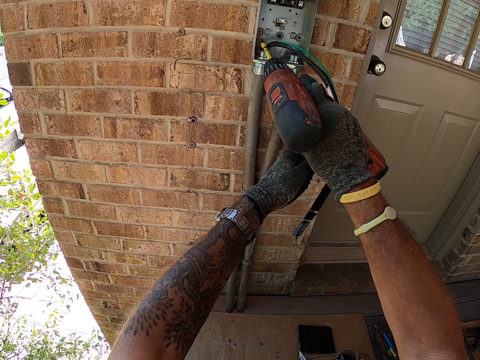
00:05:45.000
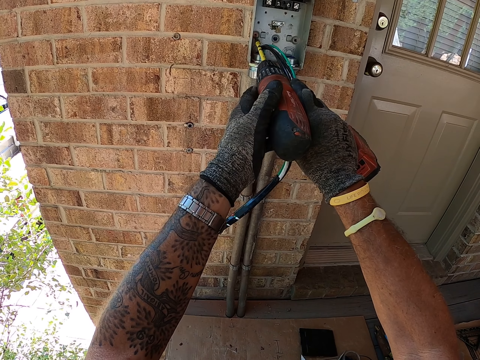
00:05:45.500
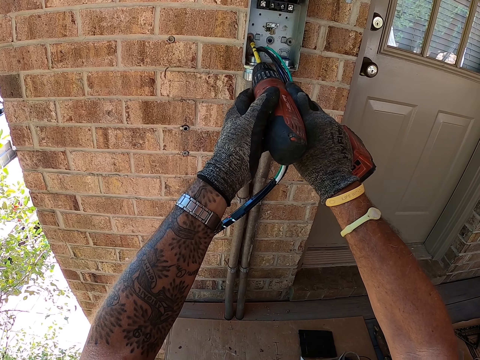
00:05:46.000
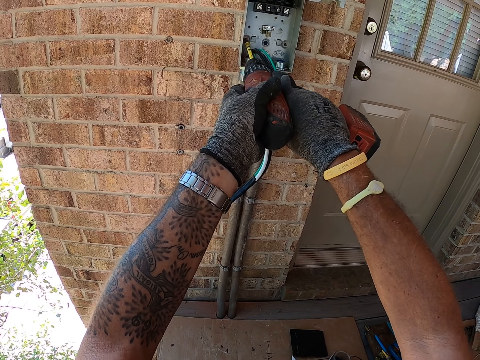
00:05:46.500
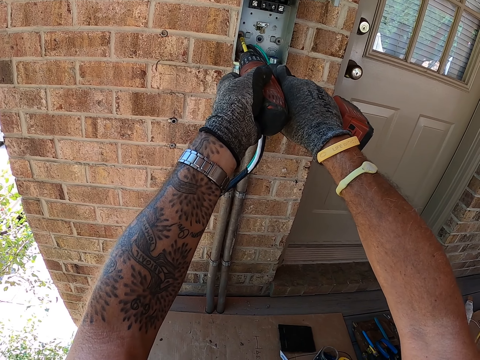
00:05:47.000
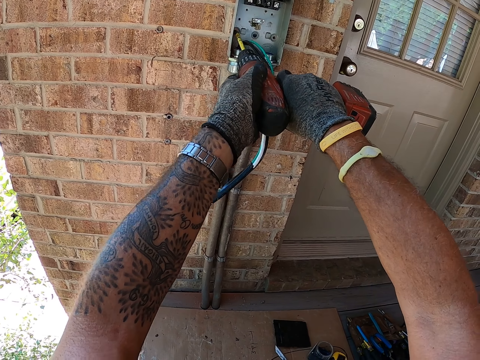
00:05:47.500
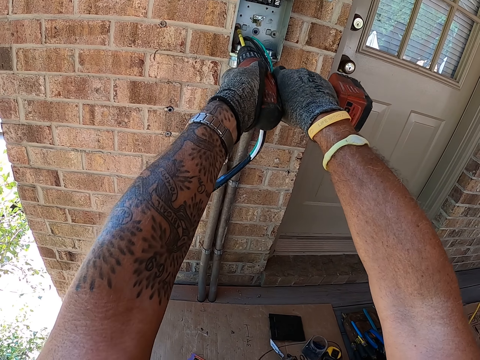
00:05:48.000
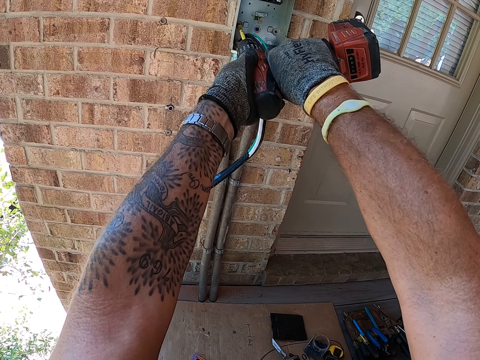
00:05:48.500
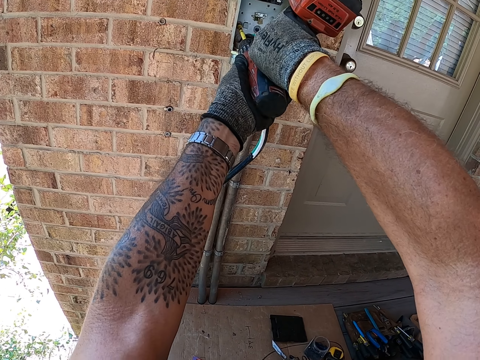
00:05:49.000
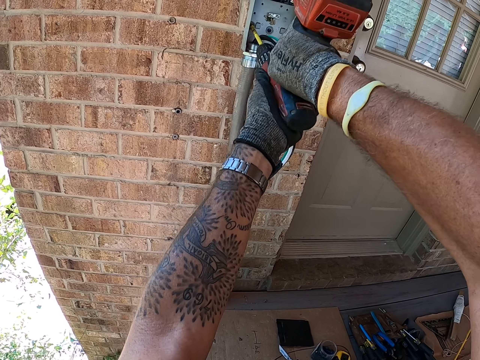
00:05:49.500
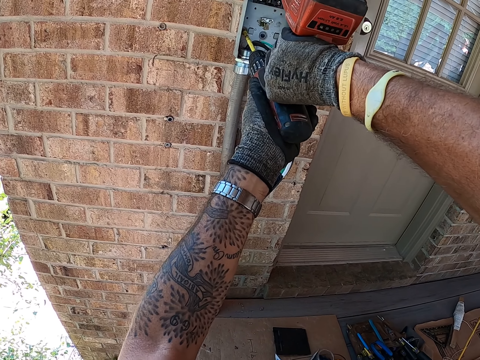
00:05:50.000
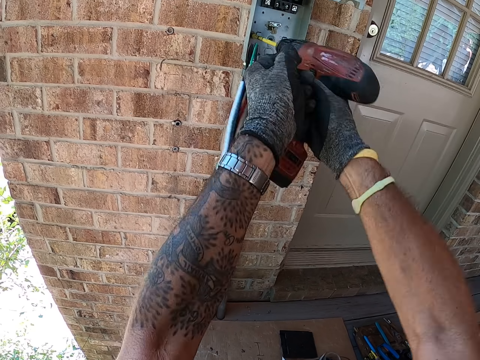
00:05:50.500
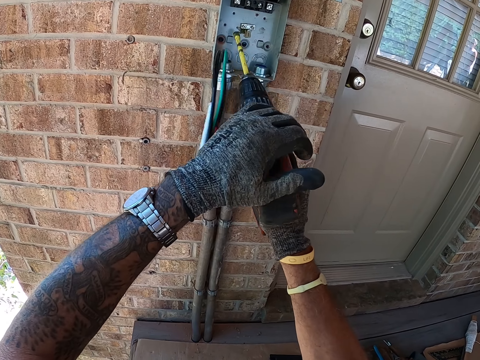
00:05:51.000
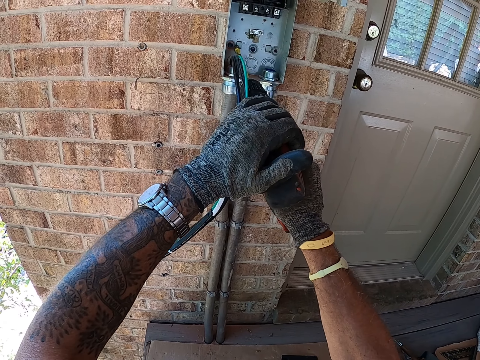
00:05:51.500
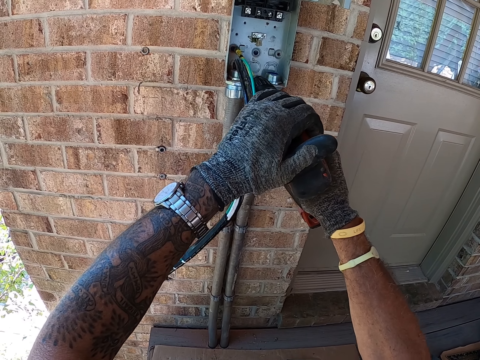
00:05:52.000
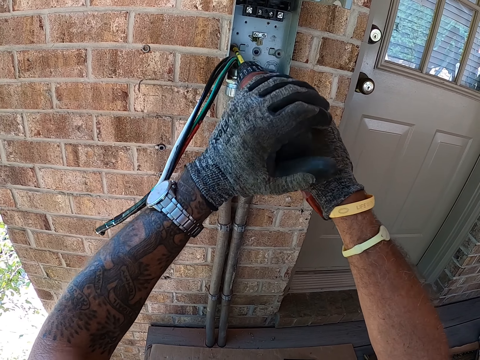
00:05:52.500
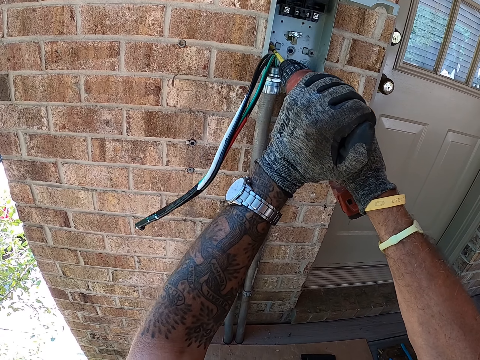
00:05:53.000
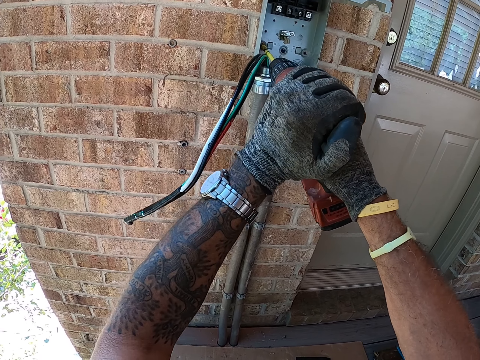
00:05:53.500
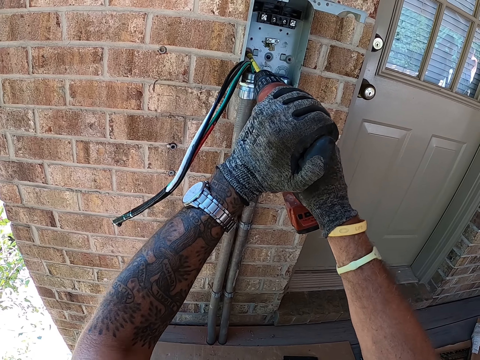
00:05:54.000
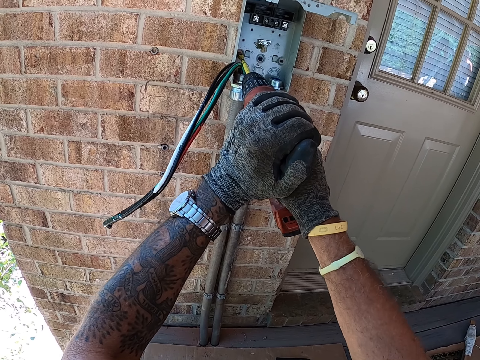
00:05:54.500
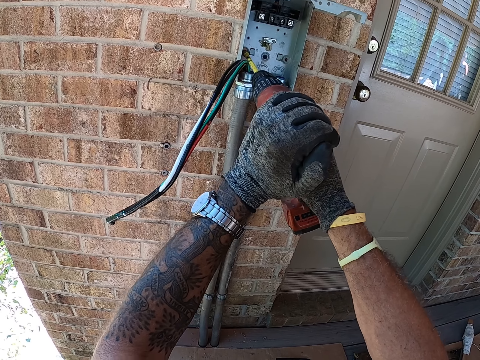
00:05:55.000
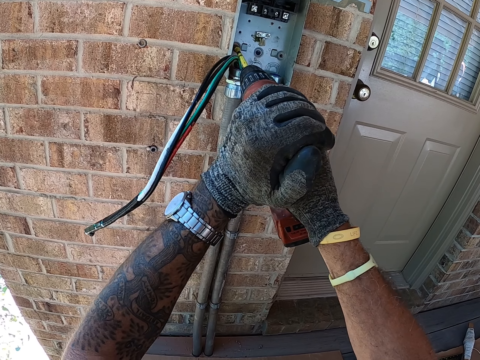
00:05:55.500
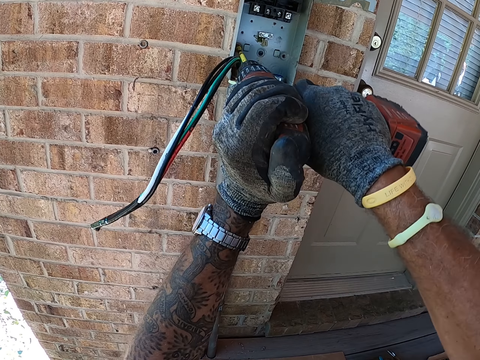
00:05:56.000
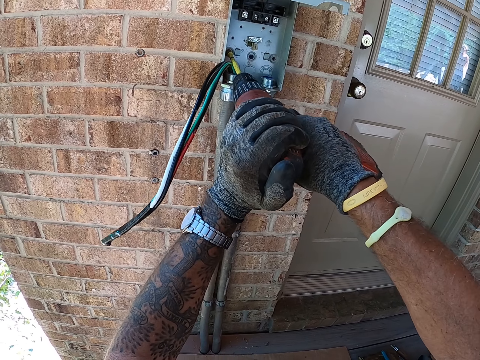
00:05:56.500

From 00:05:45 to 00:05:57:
The camera wearer moves the wire sideways. They drill the meter box. They fix a screw in the box with a hand drill. They move the hand drill. They put the hand drill on the floor.

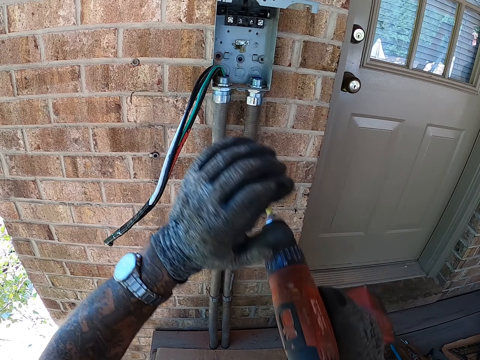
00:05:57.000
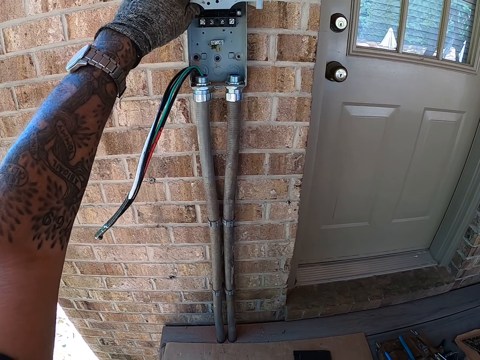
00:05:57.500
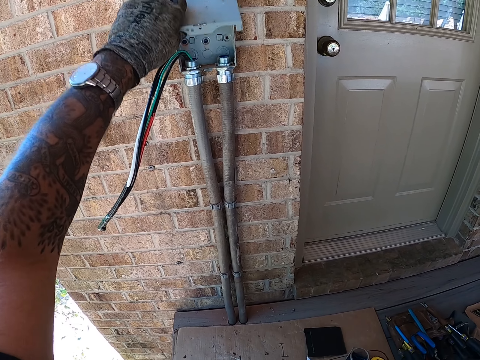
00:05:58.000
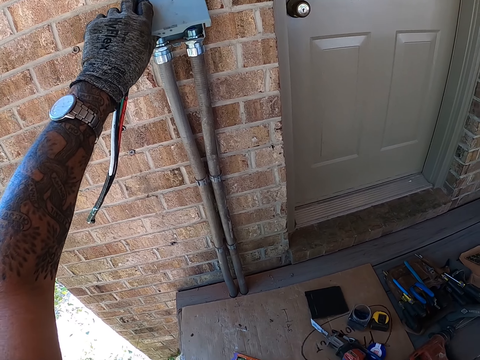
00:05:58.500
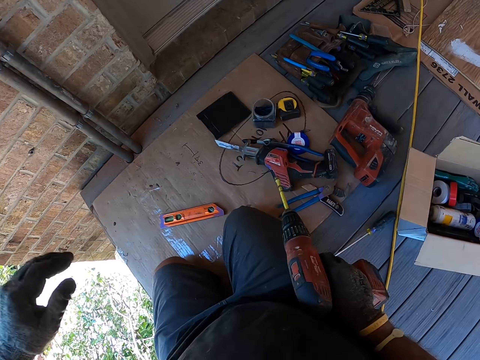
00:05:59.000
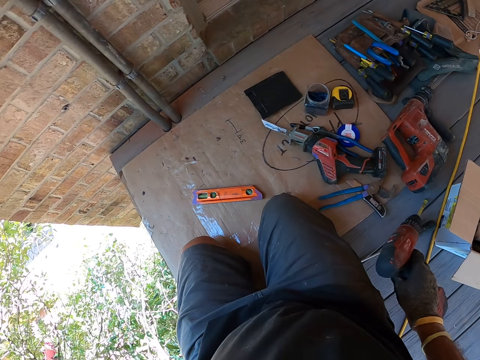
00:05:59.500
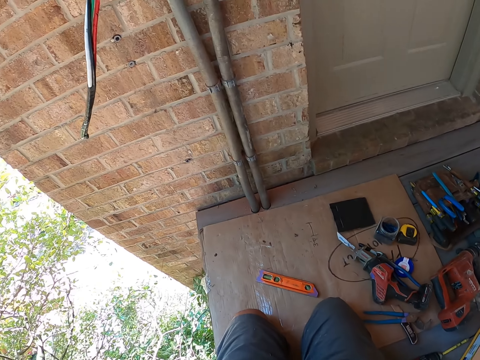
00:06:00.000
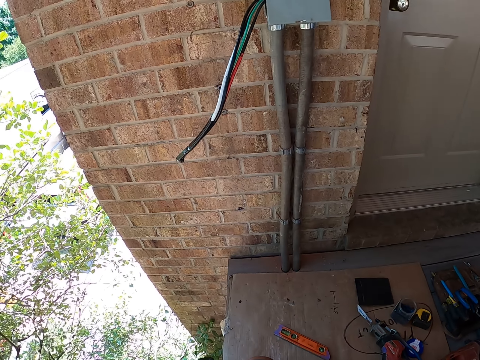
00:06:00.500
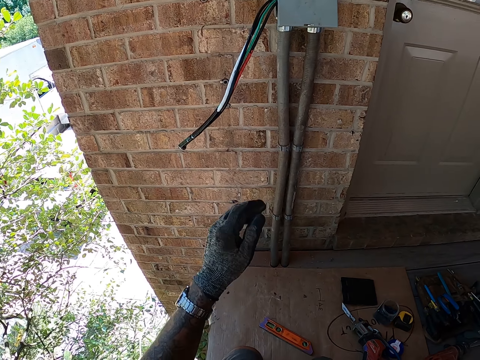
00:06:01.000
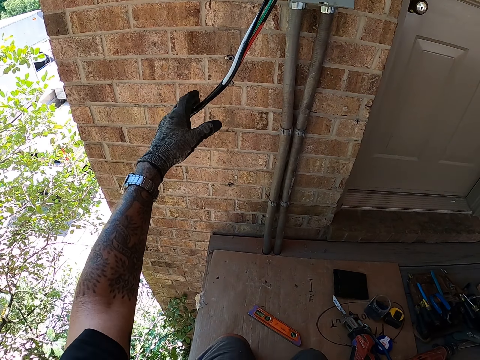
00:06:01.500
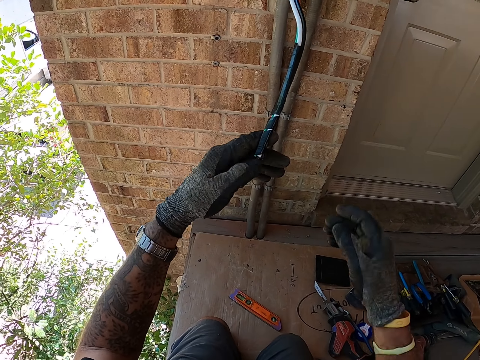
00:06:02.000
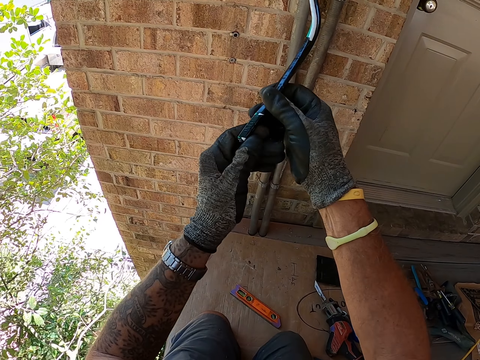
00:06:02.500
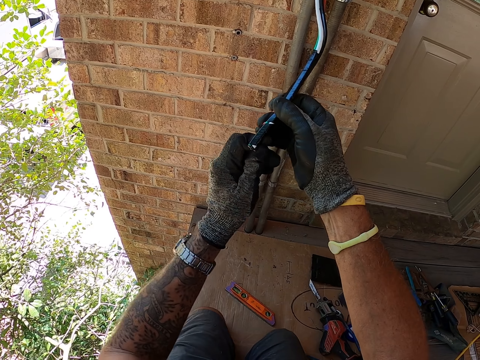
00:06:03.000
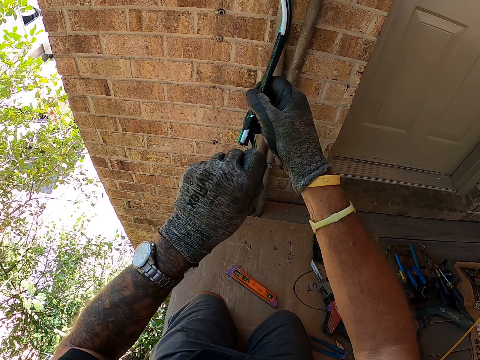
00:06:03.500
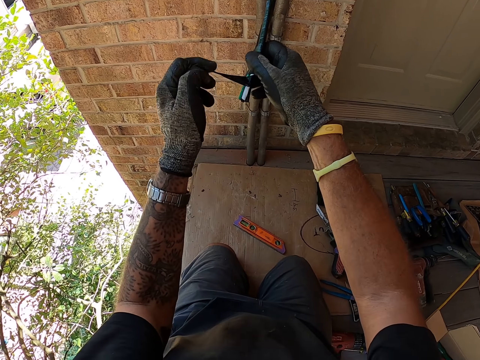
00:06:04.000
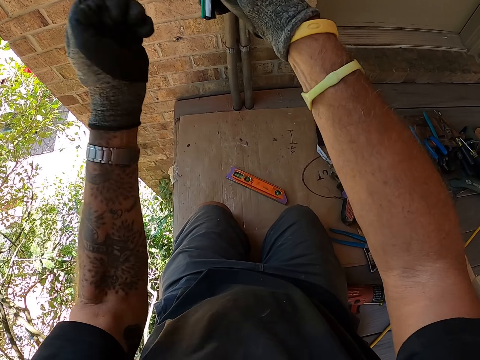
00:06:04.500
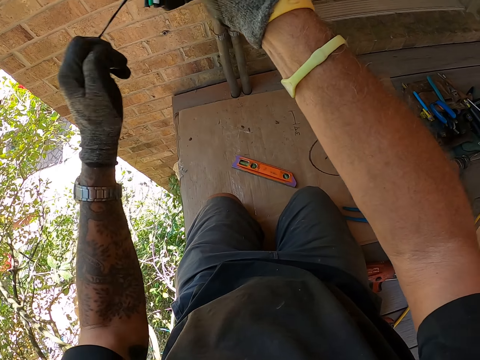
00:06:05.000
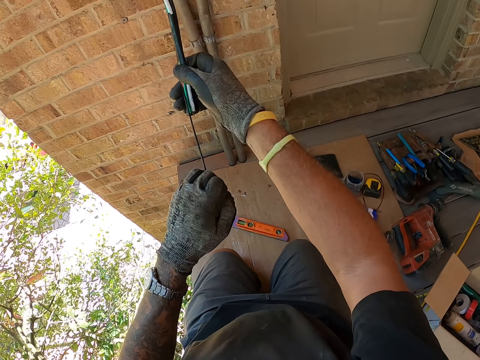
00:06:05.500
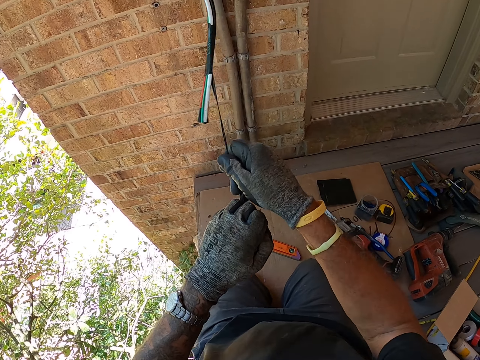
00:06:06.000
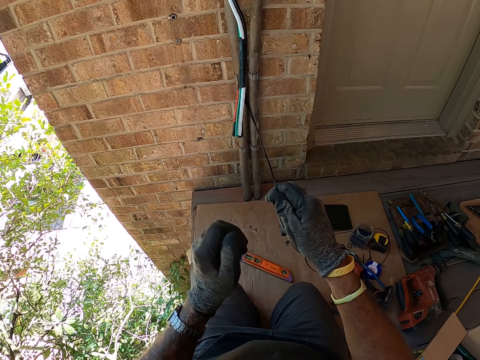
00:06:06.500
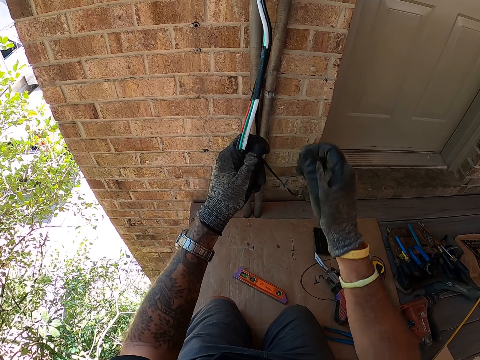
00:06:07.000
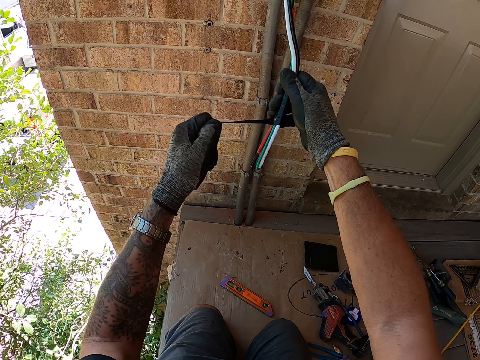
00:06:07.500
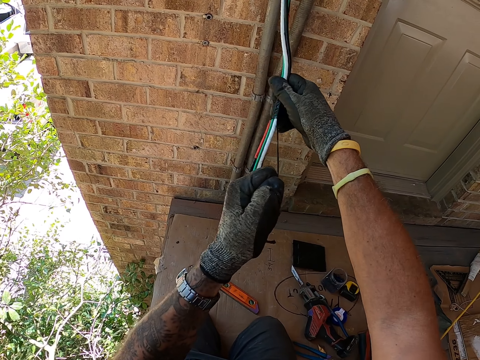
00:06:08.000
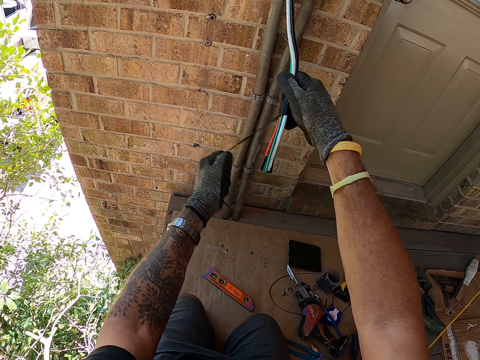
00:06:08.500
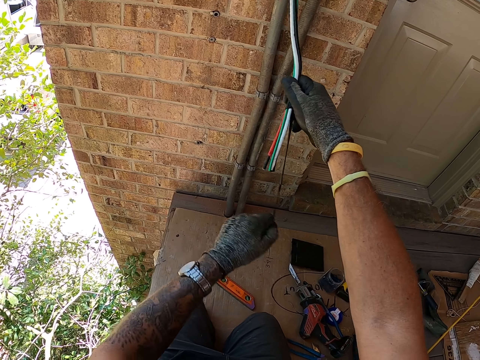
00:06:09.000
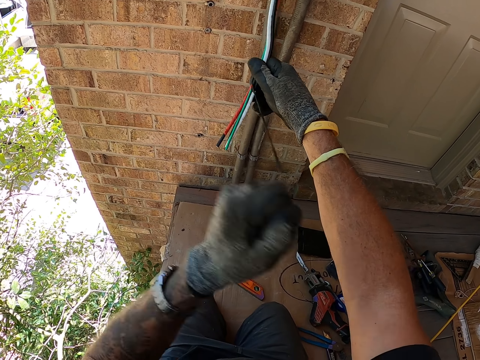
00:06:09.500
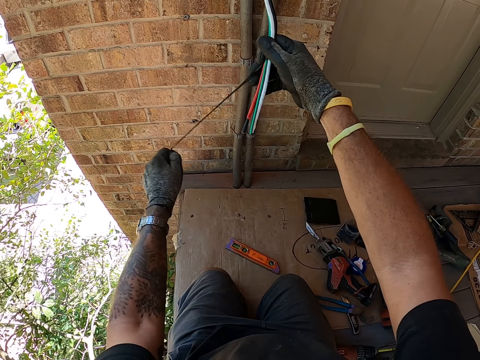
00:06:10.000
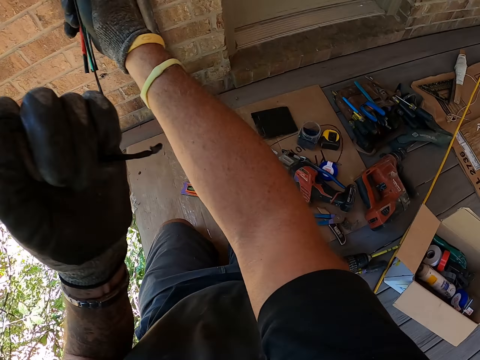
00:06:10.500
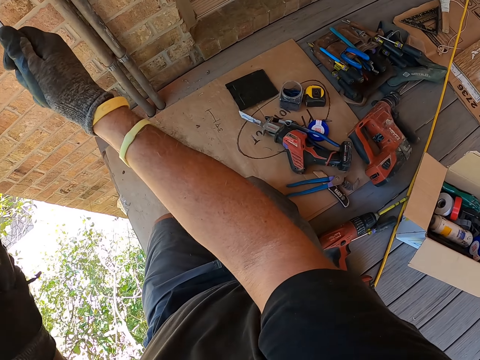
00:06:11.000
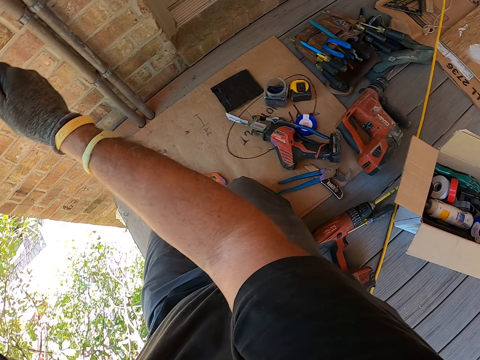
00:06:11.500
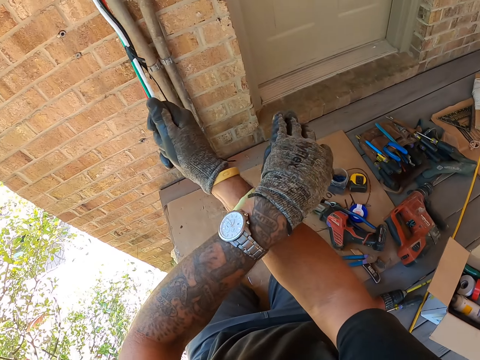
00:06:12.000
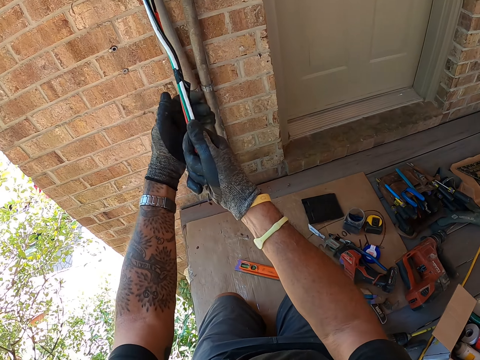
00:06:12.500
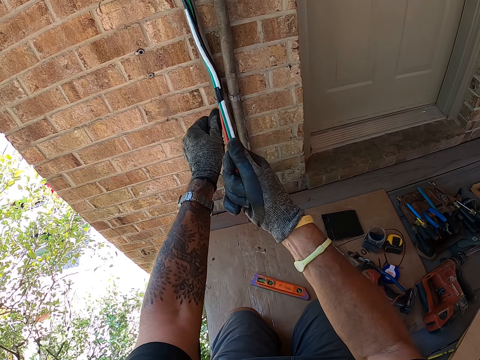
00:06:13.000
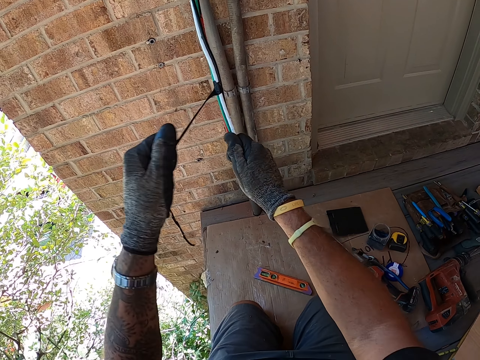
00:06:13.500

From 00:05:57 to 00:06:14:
The camera wearer covers the meter box with the lid. They put the hand drill on the floor. They pick up the wires. They unwrap a tape or plastic coating from the wires.
